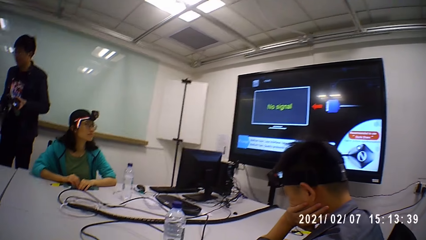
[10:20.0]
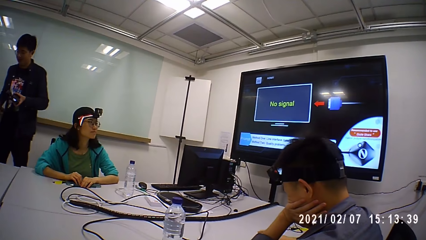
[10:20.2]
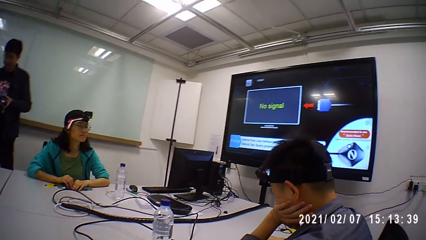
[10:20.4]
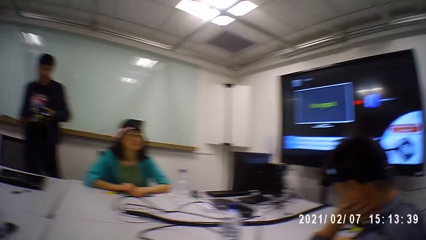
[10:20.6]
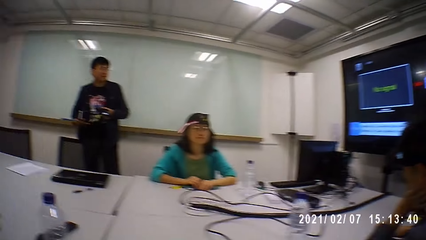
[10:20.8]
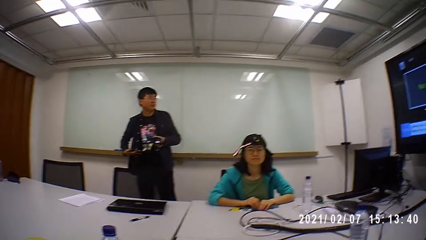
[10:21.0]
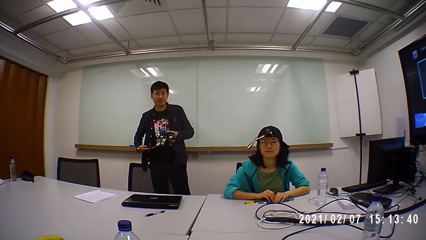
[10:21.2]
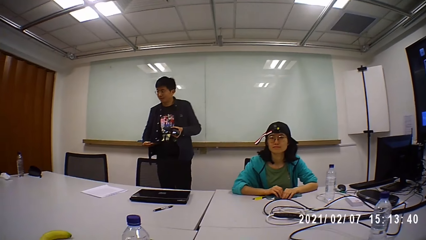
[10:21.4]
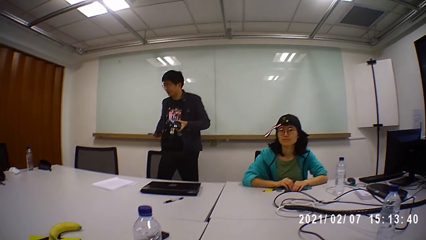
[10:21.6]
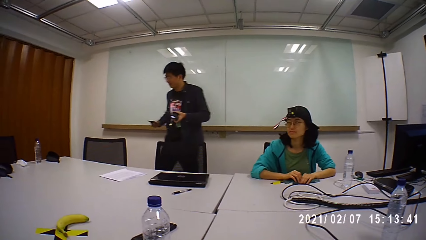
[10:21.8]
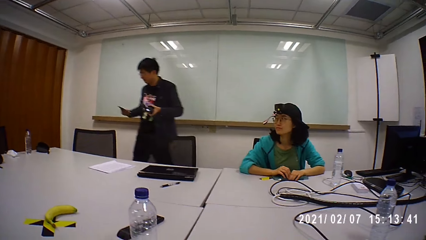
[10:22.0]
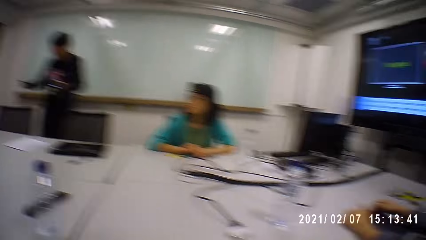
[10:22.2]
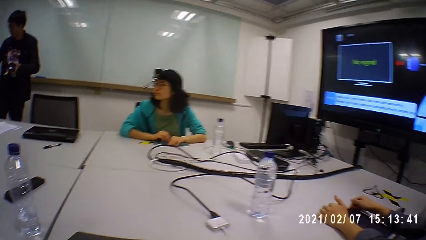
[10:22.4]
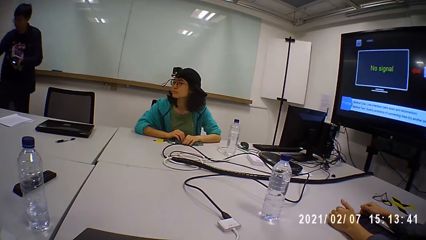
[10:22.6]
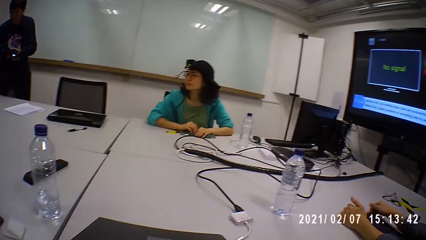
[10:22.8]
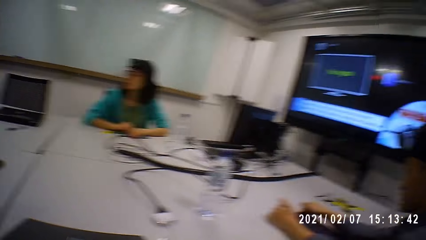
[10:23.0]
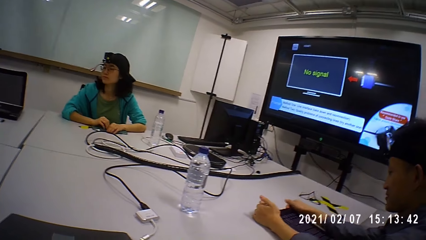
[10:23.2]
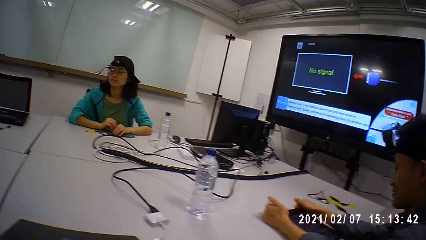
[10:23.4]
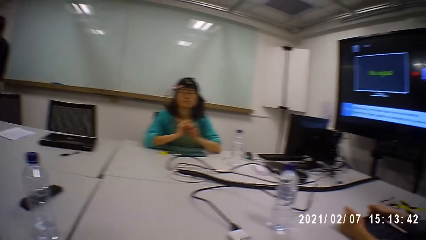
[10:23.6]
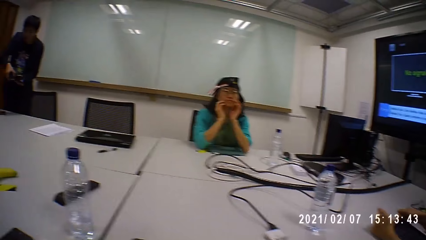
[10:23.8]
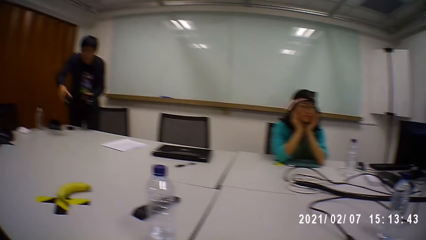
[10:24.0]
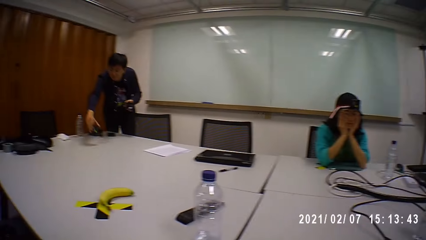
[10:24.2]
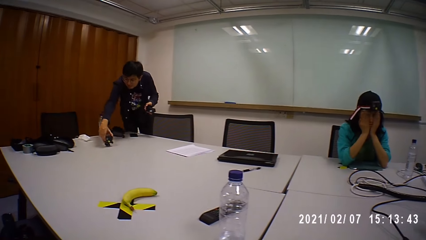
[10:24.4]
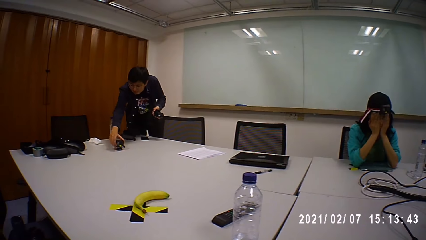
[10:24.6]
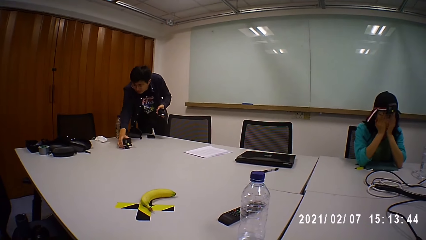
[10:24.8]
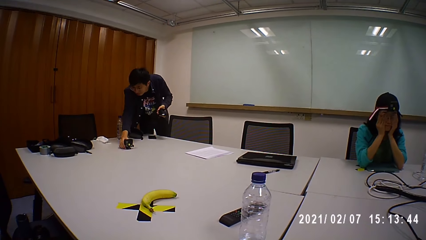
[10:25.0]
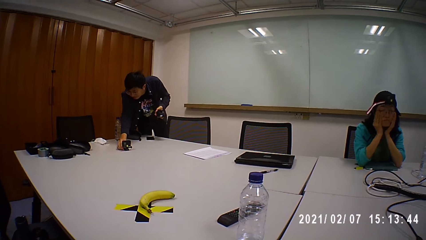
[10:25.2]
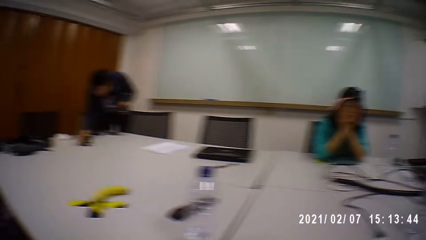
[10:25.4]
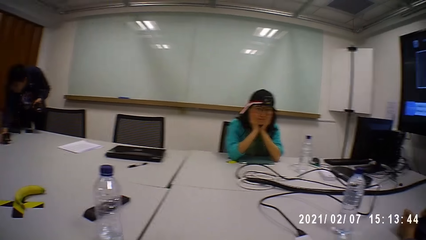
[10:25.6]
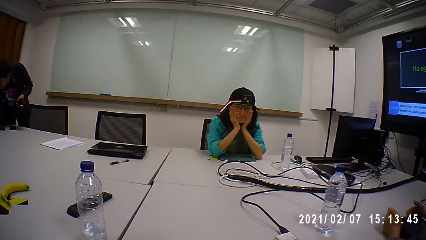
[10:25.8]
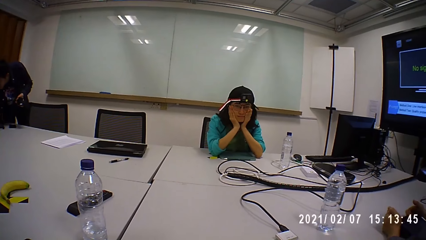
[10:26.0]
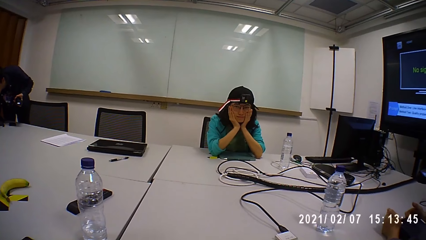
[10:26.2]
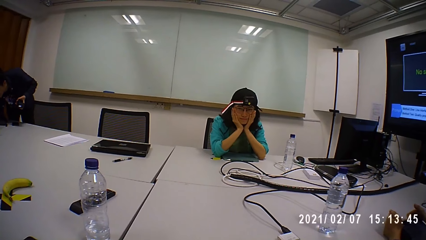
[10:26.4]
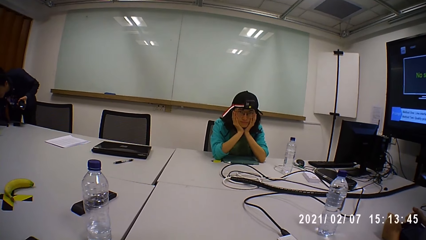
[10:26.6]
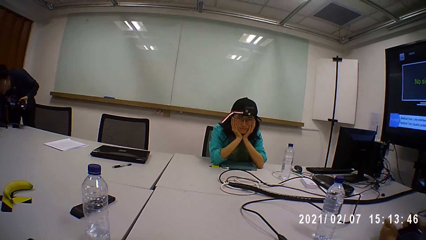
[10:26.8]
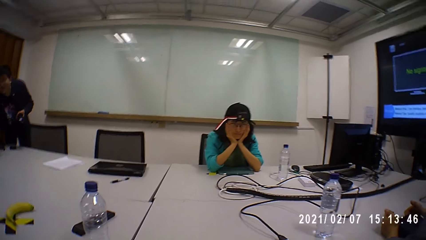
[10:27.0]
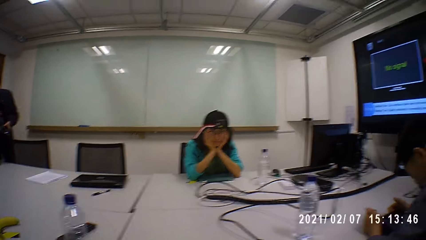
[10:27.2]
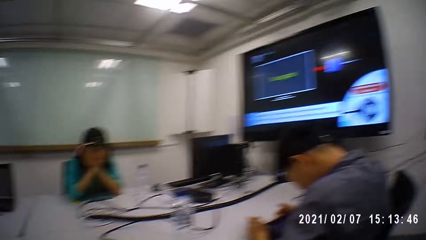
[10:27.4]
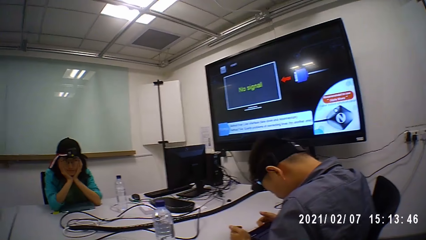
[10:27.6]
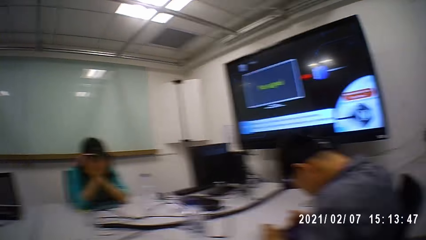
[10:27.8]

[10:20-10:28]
The camera wearer looks at a man. The man walks to the left. A woman leans on the table. The man places something on the table. The camera wearer looks at the woman.

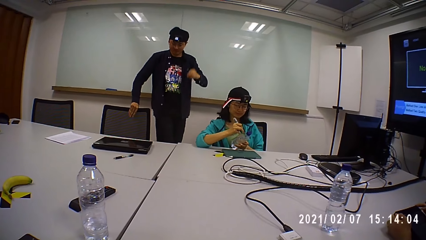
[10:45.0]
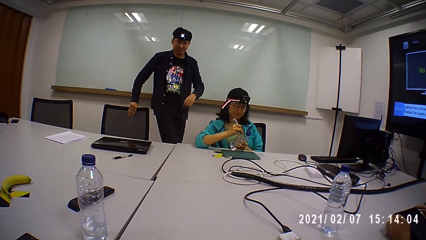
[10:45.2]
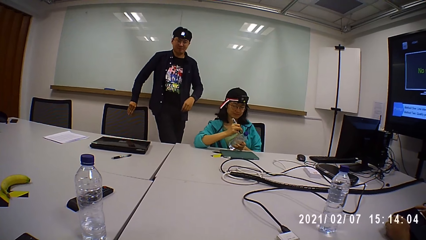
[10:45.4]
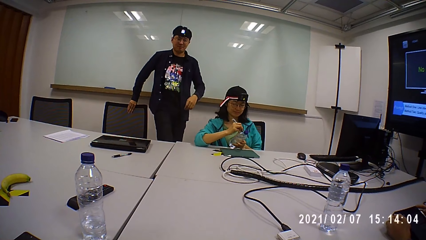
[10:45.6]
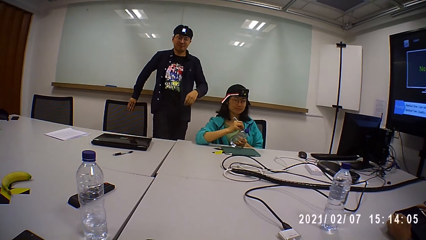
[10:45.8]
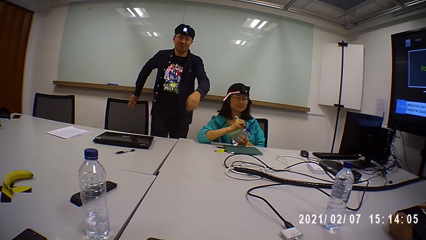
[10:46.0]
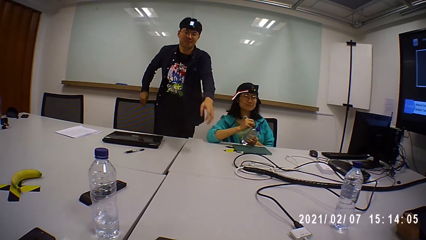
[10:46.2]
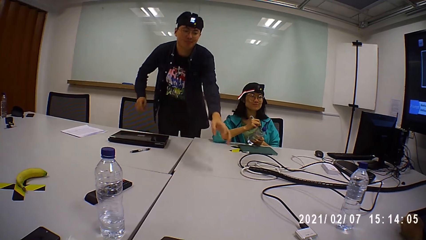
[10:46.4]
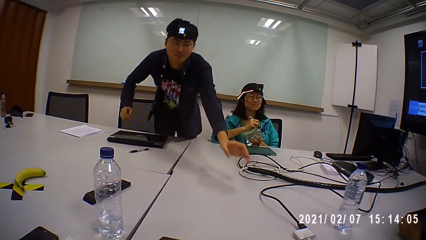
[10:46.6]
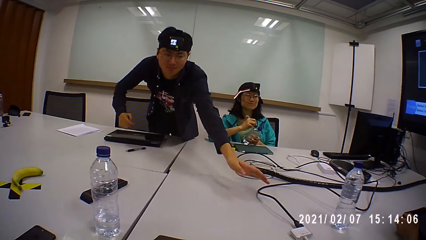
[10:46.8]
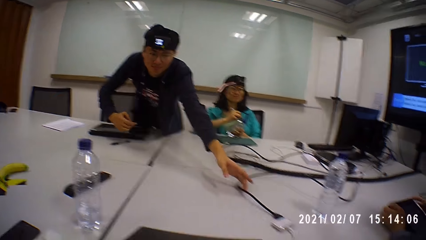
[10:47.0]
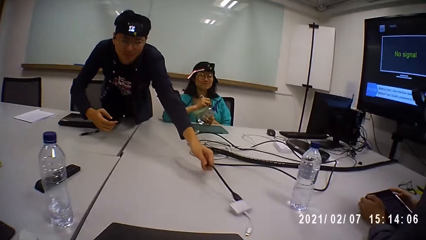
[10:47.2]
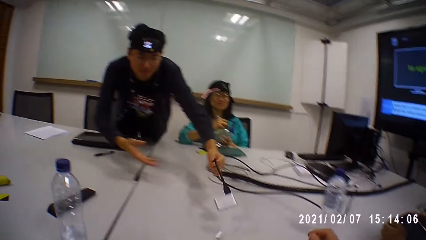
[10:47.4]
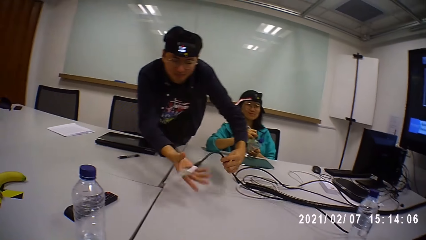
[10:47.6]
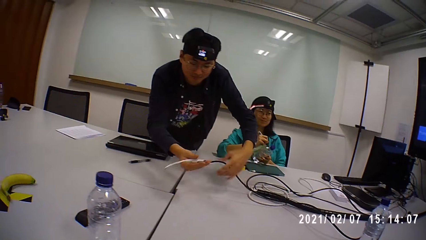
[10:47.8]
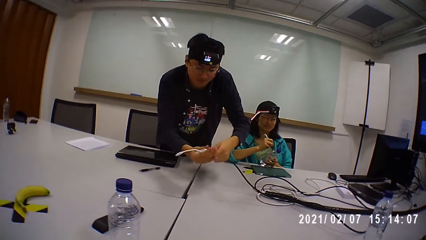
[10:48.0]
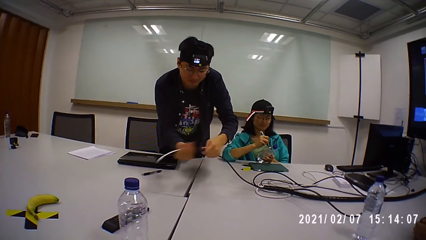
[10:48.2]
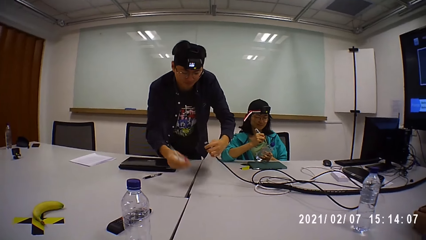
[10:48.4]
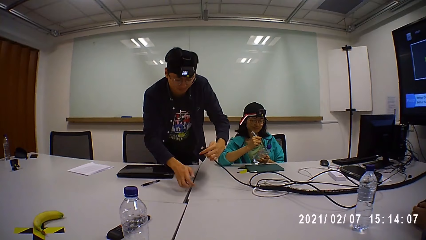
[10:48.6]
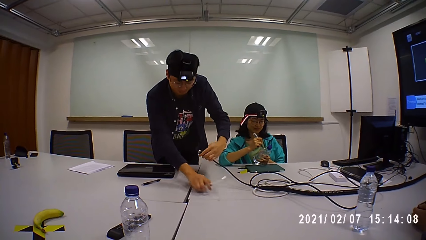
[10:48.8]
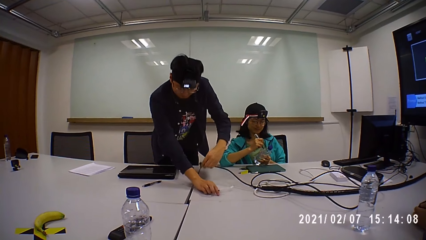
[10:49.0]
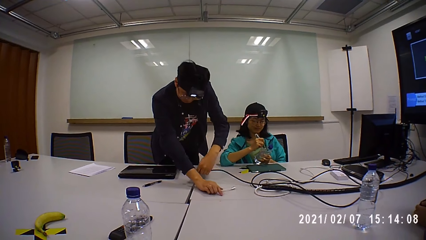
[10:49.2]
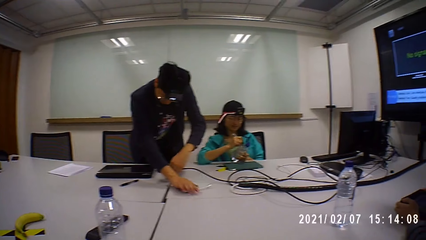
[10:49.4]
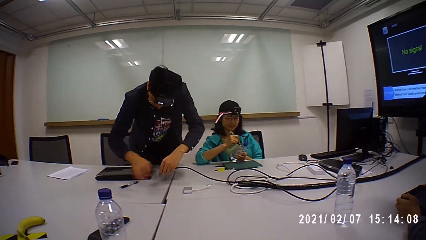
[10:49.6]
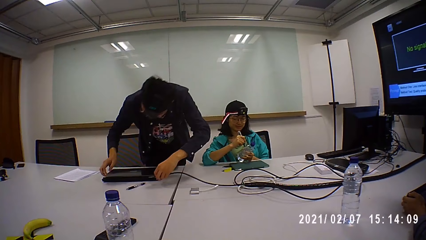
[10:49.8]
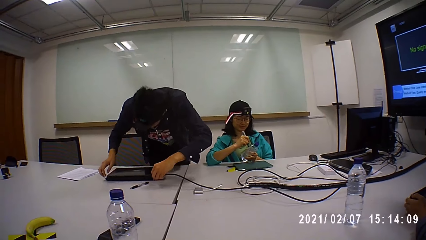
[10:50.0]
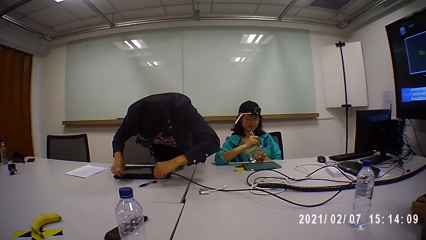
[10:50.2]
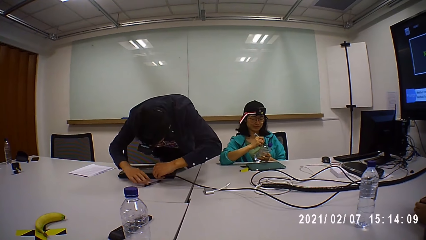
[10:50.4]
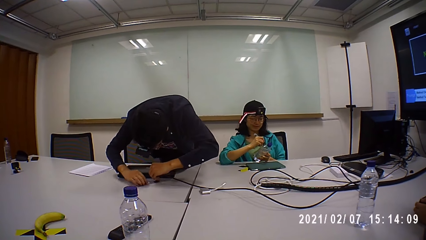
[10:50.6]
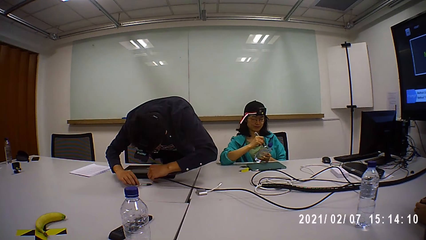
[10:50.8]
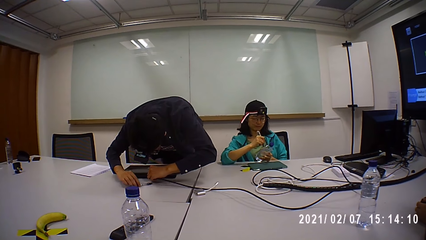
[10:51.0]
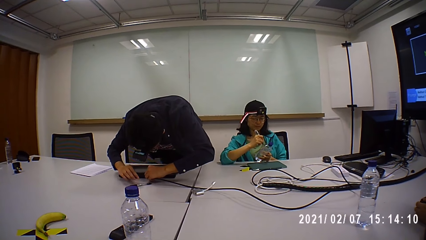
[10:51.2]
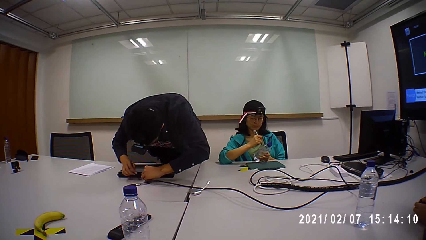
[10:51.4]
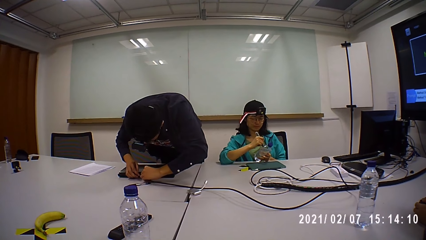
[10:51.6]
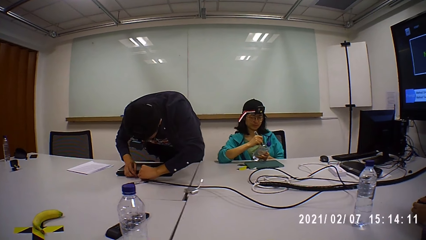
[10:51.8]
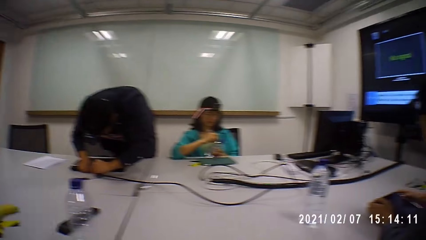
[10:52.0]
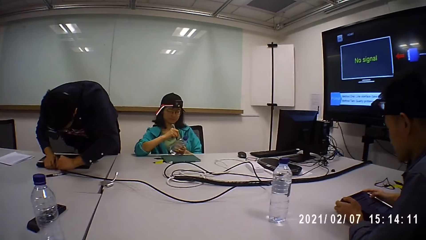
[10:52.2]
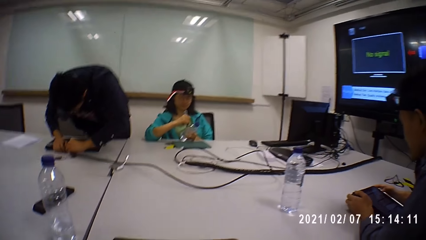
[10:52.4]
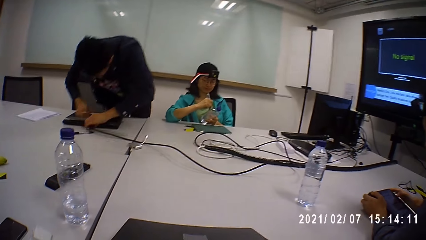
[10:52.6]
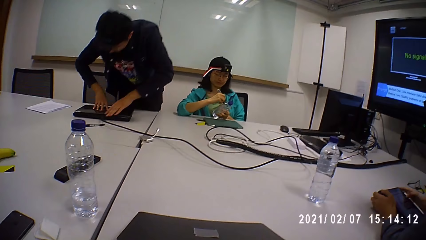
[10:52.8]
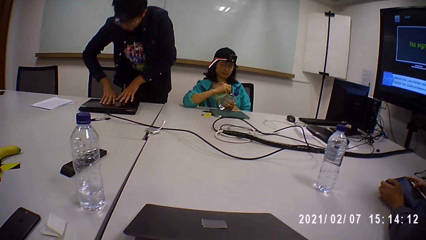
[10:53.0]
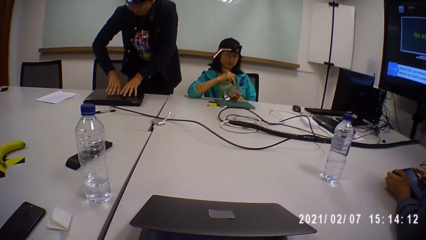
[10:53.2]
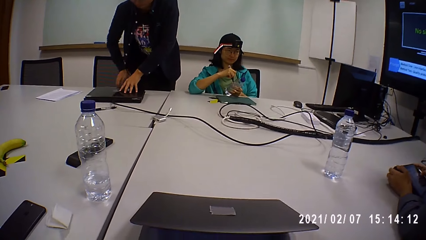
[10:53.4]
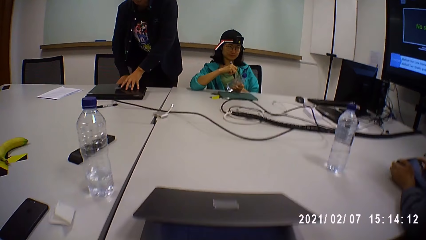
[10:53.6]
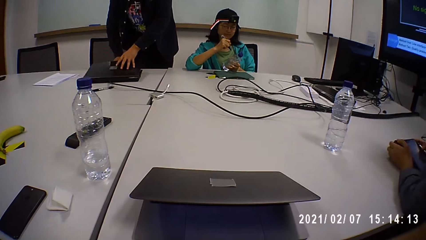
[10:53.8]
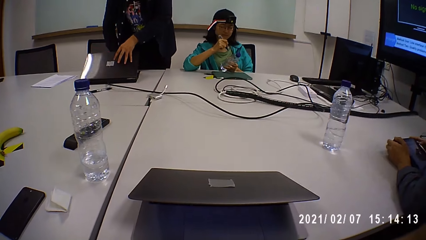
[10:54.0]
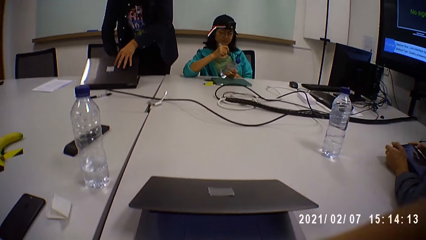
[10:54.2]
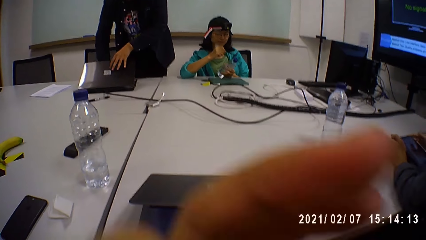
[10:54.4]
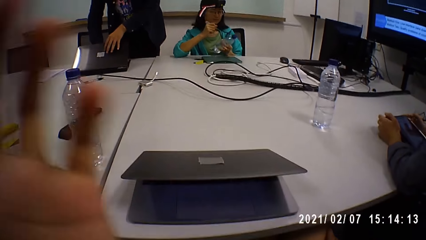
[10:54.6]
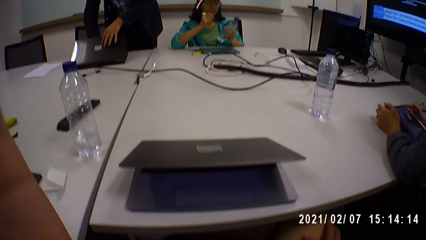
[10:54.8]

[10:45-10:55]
A man pulls a chair. The man connects the cable. He lifts the cable of something from the table, unplugs something from the cable, places something on the table, plugs in the charger on a laptop, and opens the laptop.
